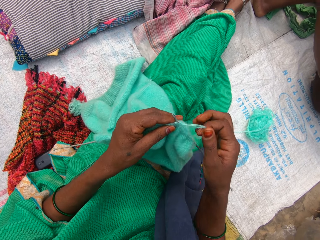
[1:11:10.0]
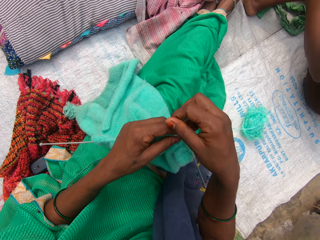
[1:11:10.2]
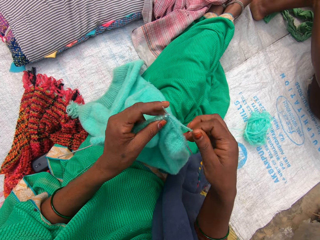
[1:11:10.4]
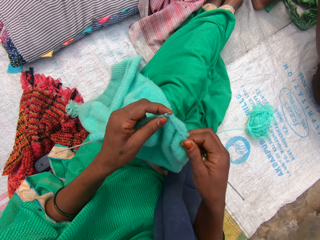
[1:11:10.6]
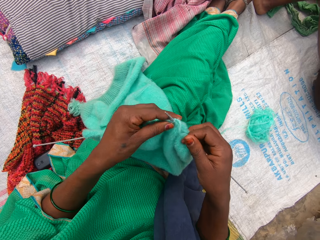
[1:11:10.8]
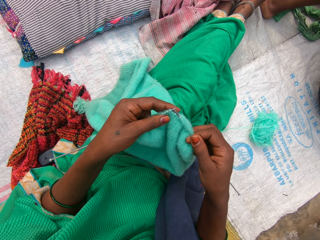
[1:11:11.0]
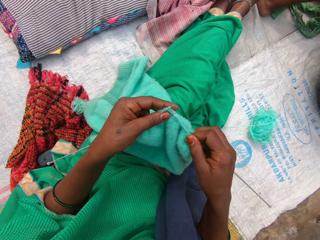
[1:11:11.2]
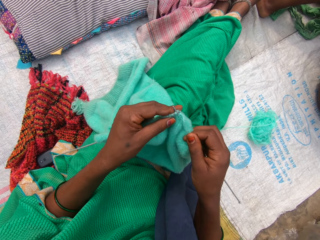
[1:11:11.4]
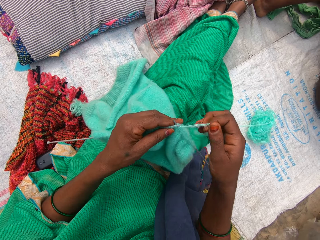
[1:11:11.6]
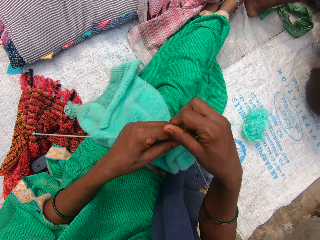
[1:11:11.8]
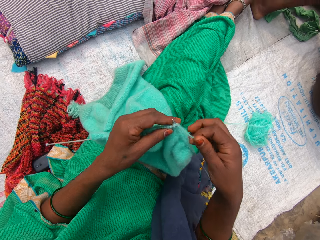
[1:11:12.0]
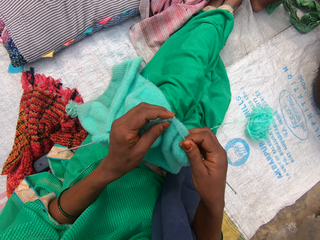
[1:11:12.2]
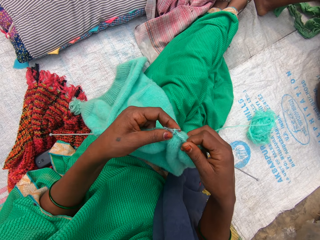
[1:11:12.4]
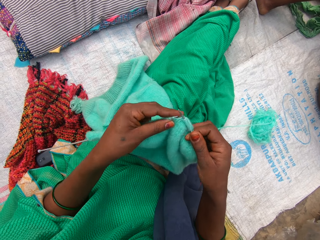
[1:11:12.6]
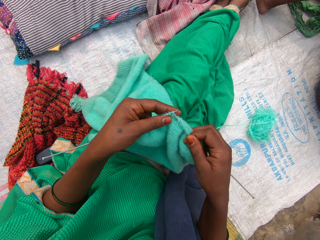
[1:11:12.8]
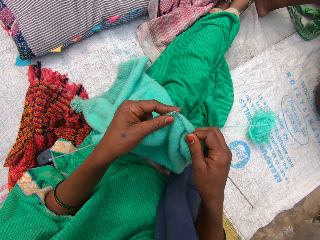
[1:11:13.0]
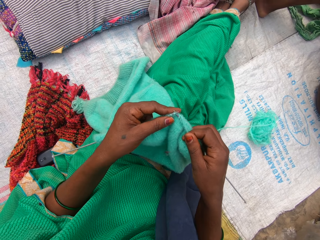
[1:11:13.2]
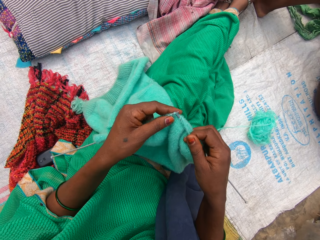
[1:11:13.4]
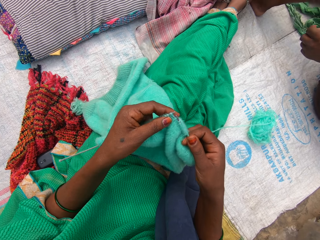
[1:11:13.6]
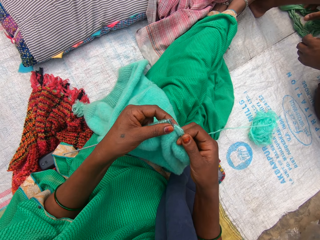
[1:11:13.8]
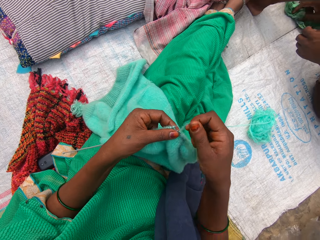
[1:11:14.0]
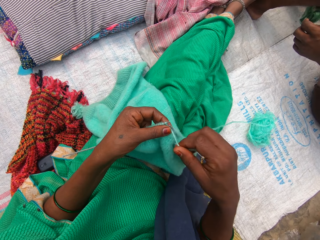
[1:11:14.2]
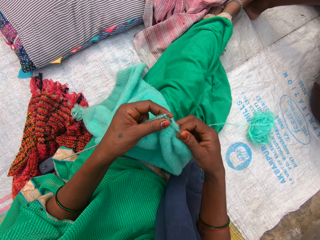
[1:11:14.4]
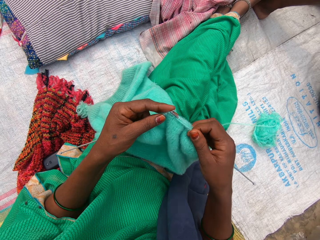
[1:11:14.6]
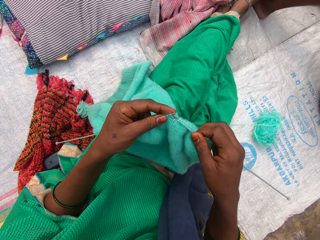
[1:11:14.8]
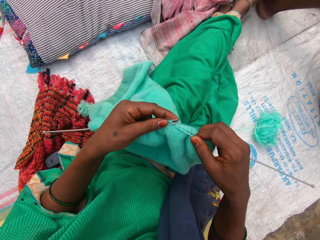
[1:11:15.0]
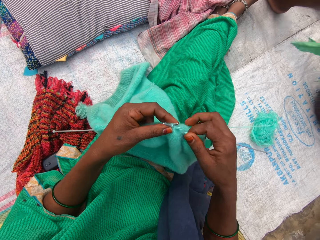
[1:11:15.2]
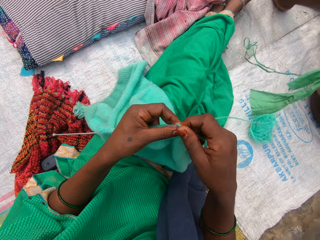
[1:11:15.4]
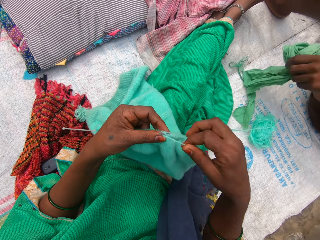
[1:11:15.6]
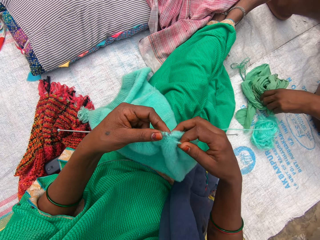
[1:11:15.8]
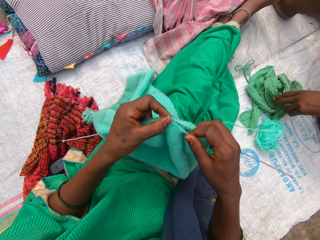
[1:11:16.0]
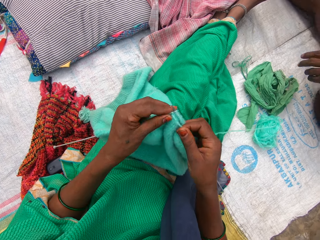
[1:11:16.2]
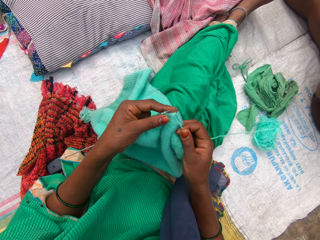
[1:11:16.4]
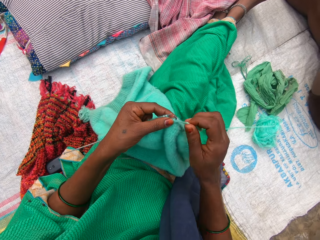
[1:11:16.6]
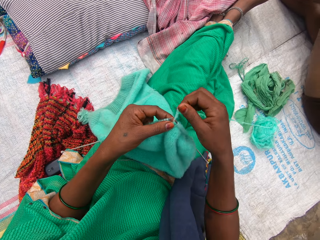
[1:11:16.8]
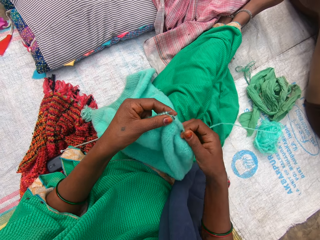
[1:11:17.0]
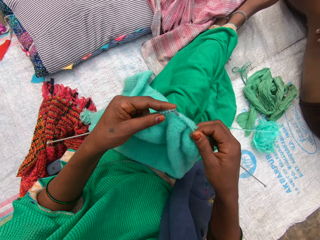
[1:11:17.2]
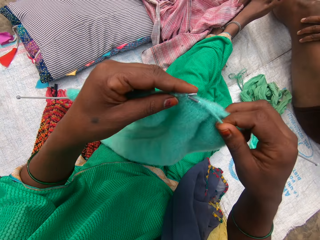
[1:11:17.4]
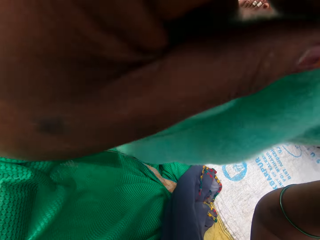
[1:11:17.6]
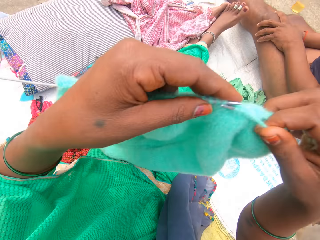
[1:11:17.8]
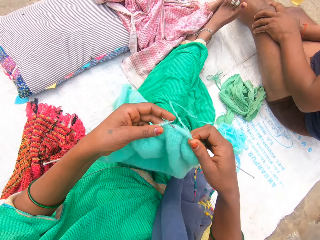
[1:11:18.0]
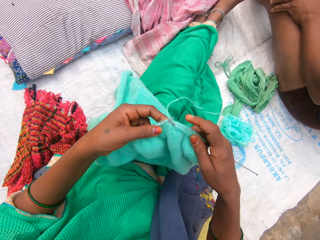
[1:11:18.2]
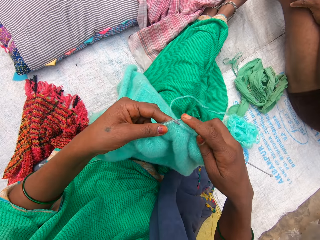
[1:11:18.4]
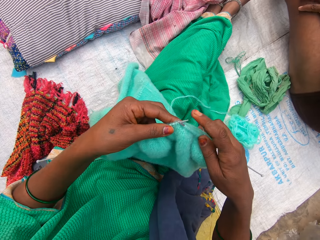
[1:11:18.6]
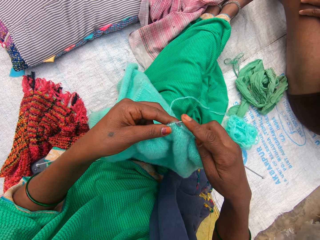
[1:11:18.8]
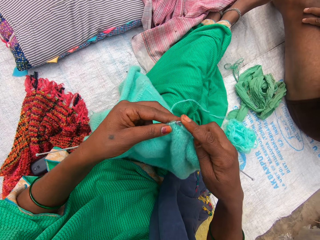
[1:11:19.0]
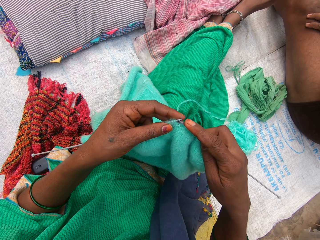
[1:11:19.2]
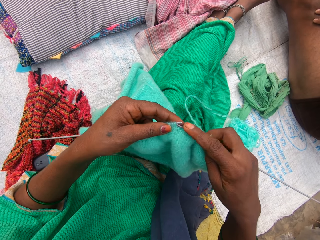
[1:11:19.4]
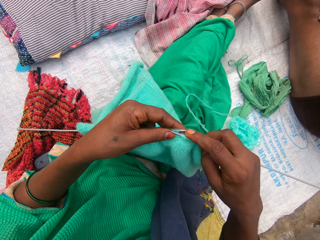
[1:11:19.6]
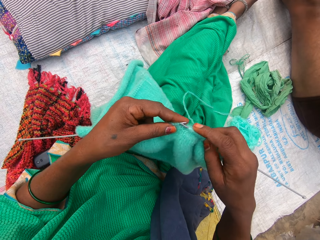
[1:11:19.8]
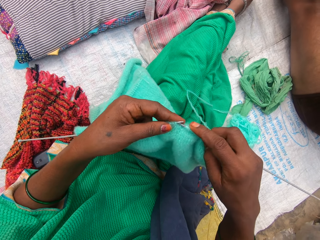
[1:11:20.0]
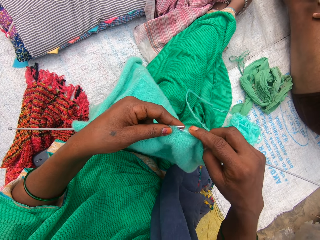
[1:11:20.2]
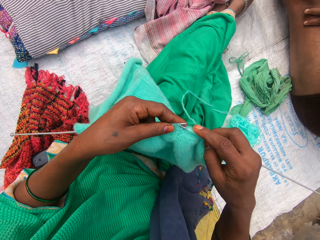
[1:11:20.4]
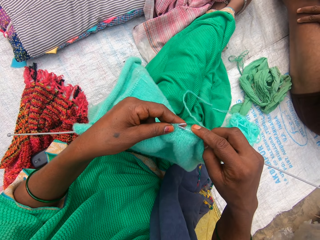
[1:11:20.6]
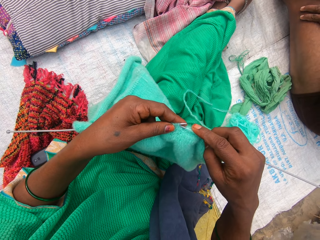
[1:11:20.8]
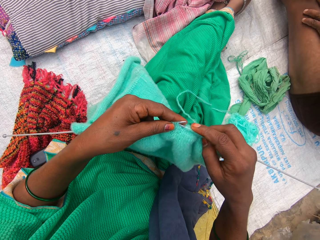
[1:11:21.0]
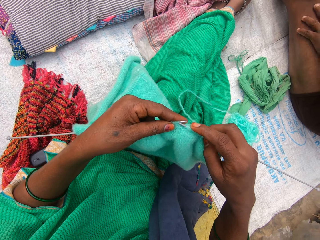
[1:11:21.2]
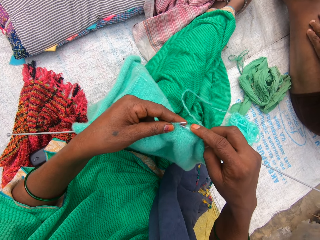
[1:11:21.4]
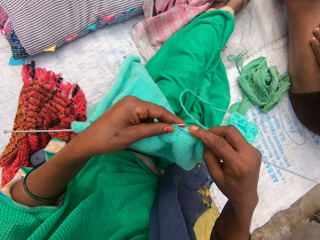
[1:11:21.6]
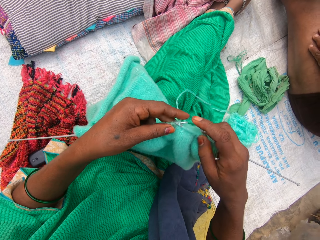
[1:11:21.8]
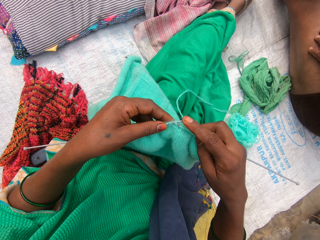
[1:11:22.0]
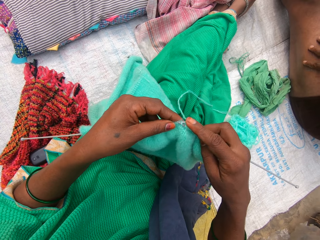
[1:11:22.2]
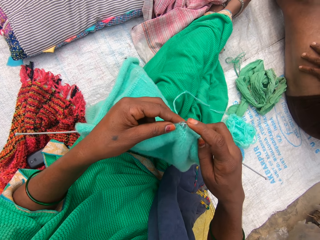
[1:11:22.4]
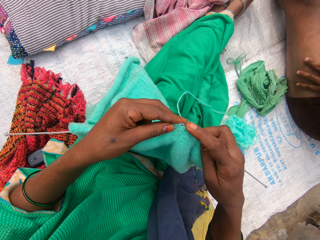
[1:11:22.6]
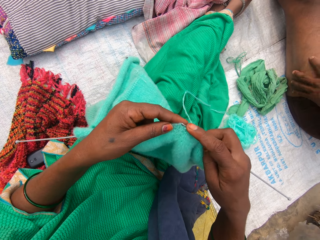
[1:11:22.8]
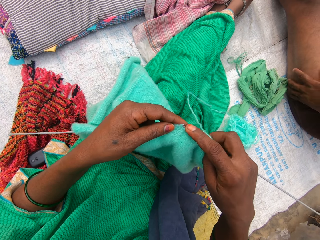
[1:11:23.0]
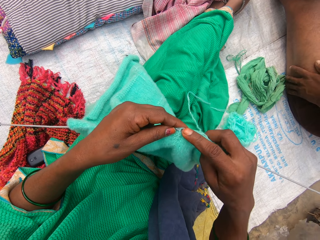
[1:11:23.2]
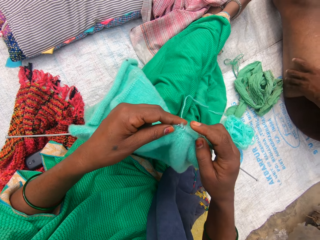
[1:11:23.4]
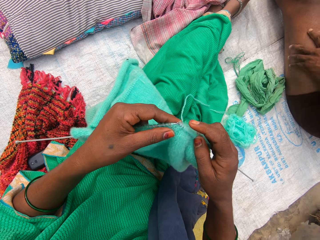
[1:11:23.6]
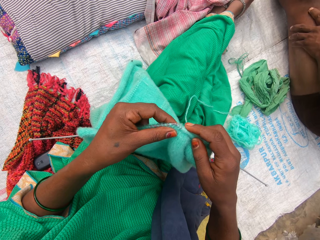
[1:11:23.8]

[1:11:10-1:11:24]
The camera wearer rolls a knitting thread on the addi double ended crochet hooks. She knits a fabric. She holds the addi double ended crochet hooks. She holds the knitting fabric. She rolls the knitting thread on the addi double ended crochet hooks. She knits the fabric. The lady picks the rag on the sack with her right hand. The camera wearer rolls the knitting thread on the addi double ended crochet hooks. She rolls the knitting thread on the addi double ended crochet hooks again. She knits the fabric. She holds the knitting fabric. She rolls the knitting thread on the addi double ended crochet hooks. The lady drops the rag on the sack with her left hand. The camera wearer knits the fabric. She rolls the knitting thread on the addi double ended crochet hooks. She adjusts the fabric closer. She raises both hands to her face. She holds the knitting fabric. She knits the yarn with both hands.

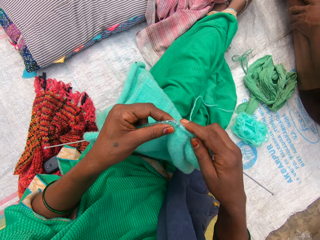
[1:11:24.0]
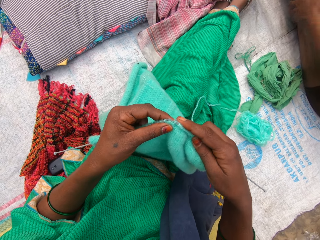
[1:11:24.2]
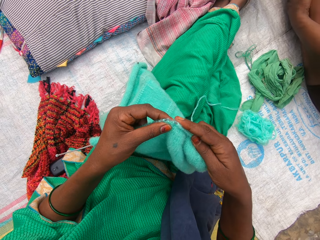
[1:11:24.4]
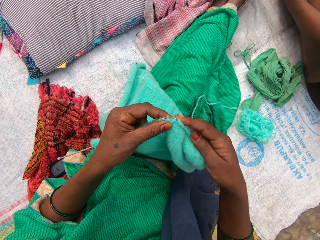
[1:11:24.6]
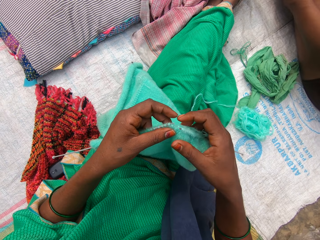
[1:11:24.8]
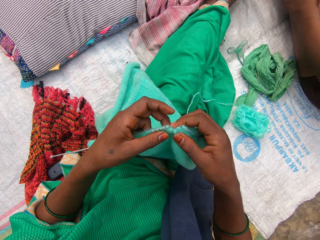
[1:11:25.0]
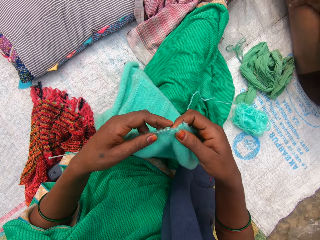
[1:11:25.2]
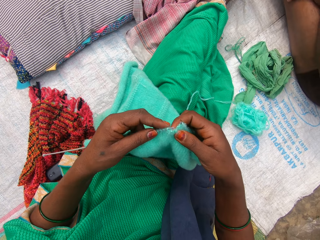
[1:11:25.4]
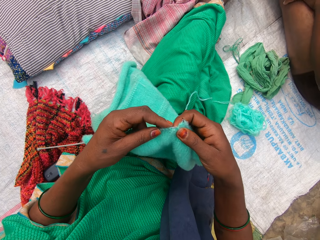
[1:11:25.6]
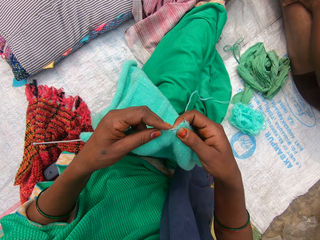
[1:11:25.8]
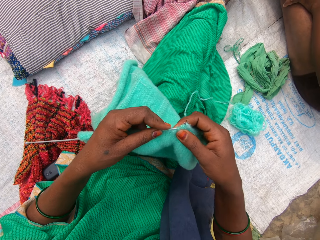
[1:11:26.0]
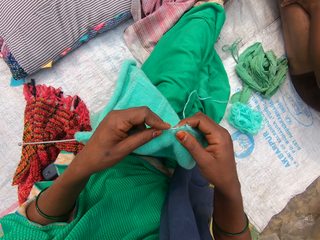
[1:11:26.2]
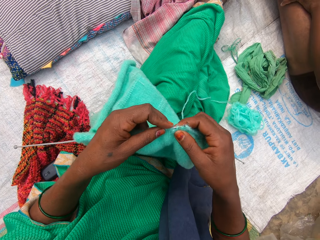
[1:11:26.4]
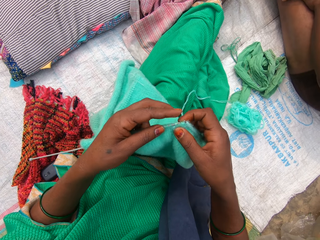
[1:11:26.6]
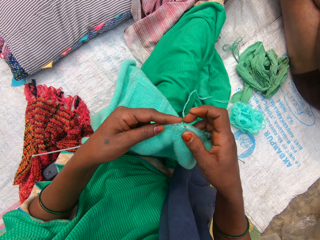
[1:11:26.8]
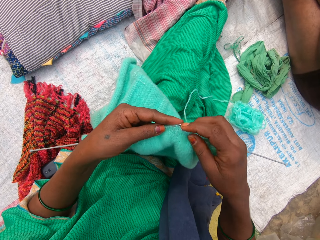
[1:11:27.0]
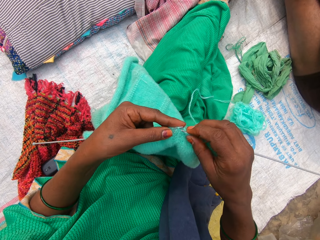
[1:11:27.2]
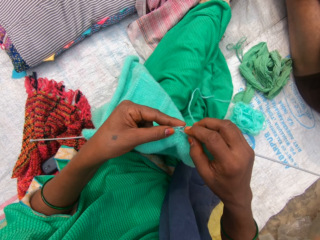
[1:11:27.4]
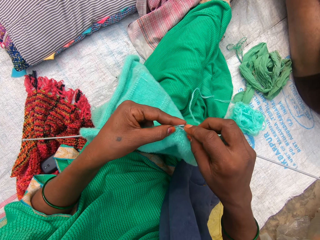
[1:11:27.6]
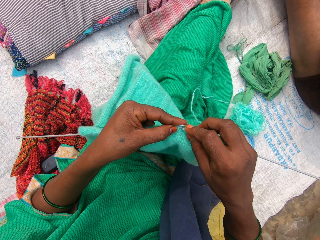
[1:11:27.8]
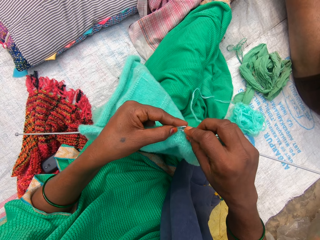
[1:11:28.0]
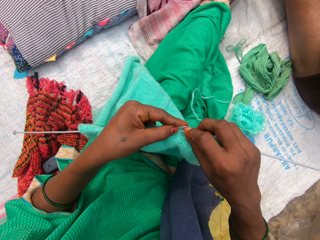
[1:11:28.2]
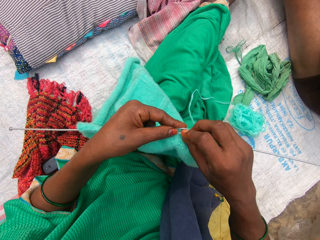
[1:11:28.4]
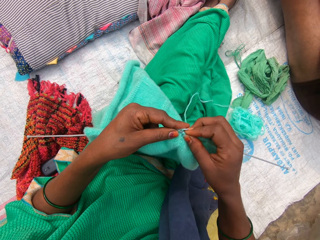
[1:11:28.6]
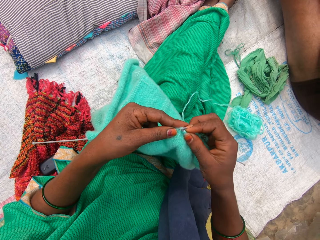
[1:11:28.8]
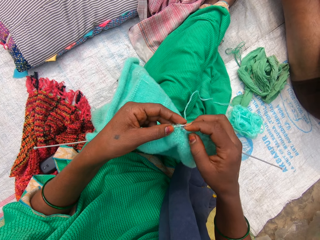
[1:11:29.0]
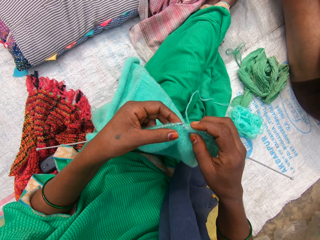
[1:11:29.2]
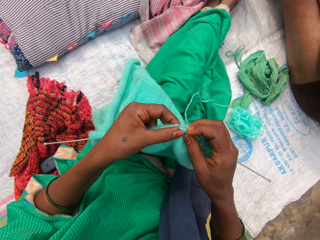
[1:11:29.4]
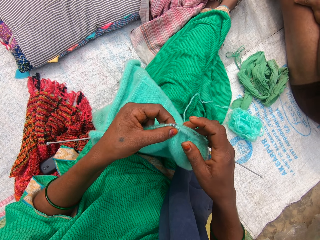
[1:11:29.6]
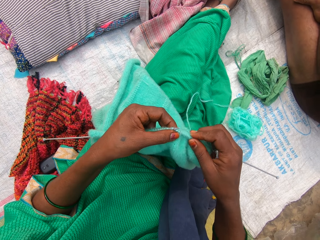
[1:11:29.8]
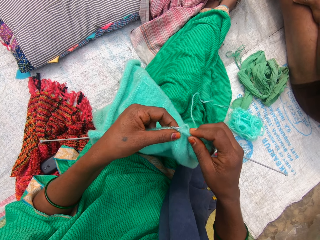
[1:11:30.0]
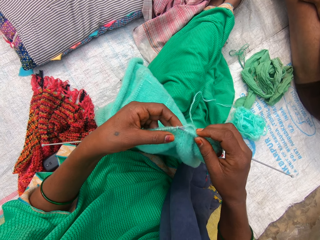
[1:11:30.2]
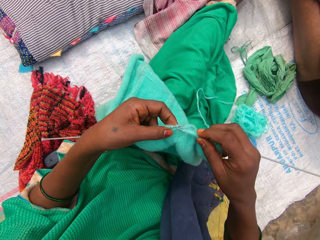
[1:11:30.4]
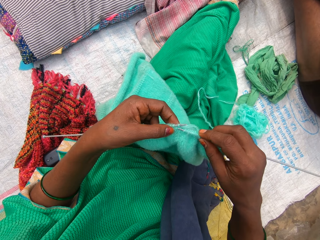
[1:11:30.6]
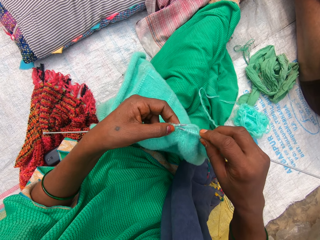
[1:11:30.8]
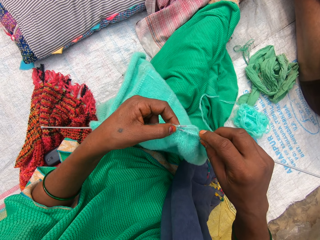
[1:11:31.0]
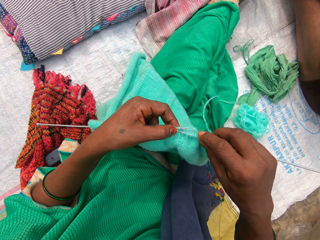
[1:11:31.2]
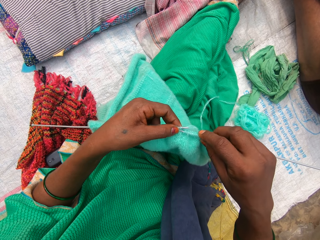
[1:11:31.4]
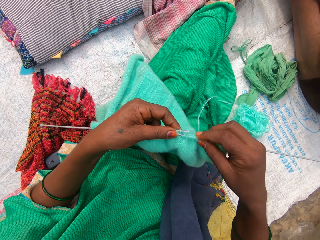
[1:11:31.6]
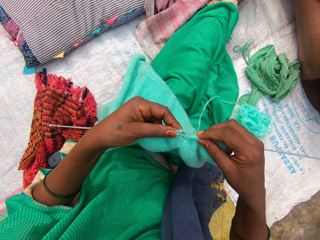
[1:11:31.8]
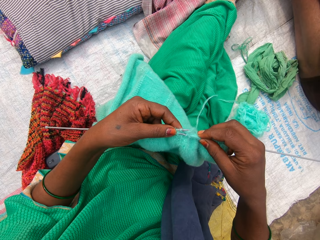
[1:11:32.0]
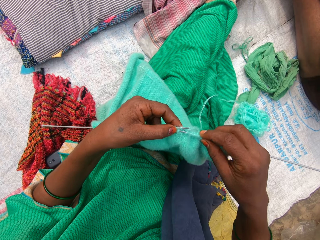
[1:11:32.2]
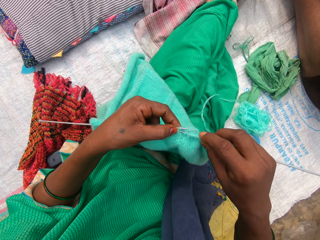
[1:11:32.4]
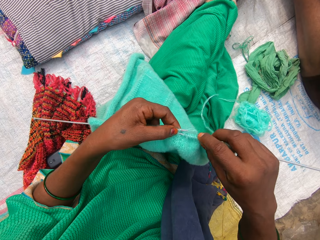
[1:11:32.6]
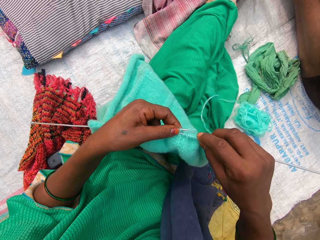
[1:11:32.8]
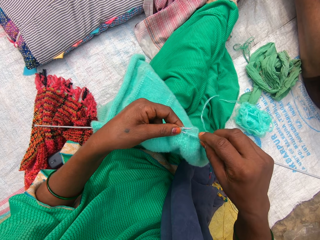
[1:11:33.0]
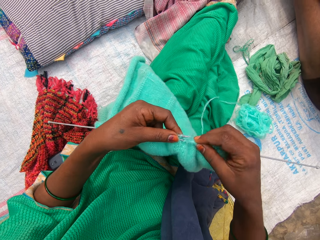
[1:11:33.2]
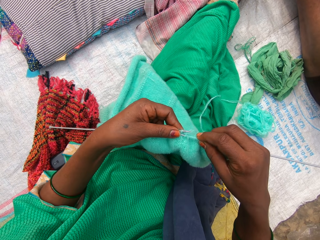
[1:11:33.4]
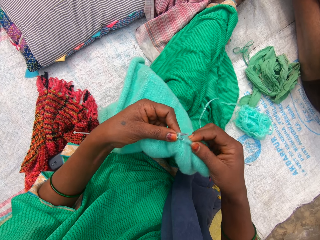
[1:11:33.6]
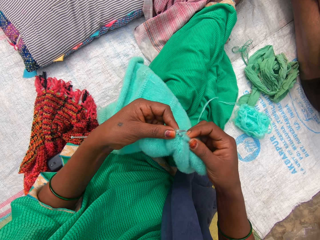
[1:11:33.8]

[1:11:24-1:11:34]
The camera wearer hooks a thread with an Addi double-ended crochet hook. They hold a knitting fabric.
